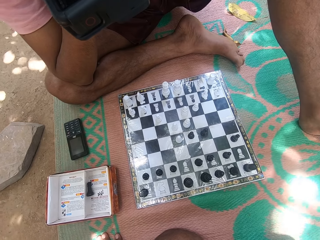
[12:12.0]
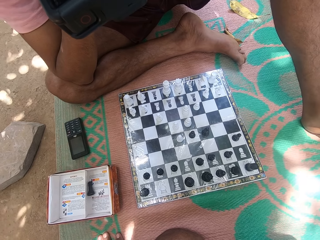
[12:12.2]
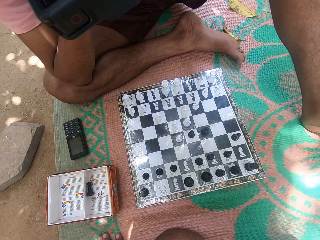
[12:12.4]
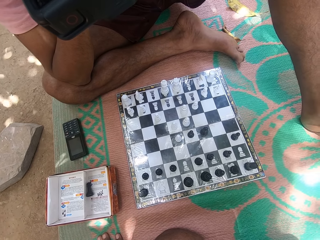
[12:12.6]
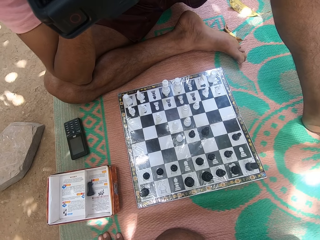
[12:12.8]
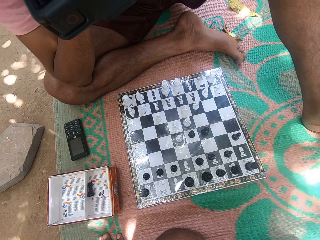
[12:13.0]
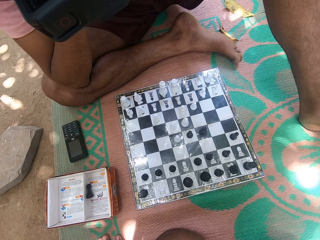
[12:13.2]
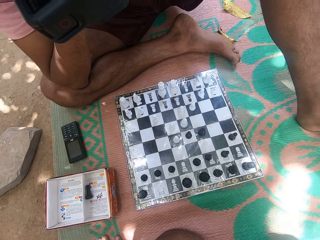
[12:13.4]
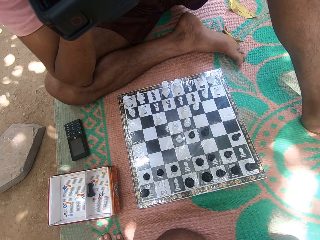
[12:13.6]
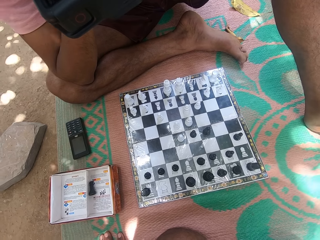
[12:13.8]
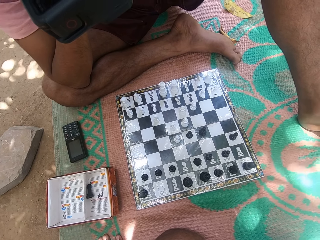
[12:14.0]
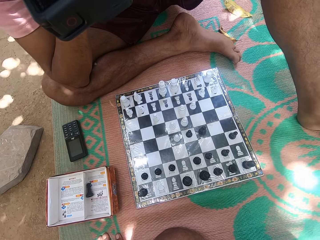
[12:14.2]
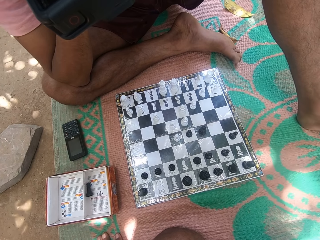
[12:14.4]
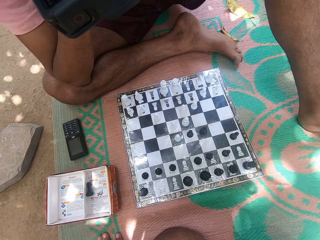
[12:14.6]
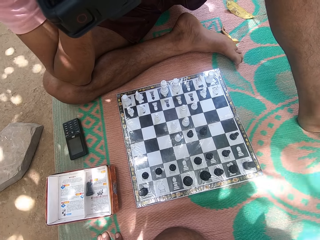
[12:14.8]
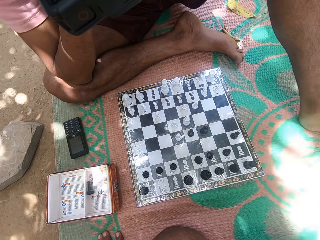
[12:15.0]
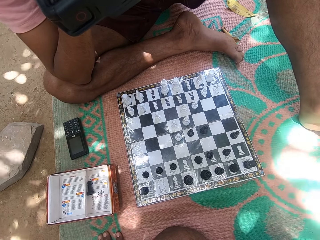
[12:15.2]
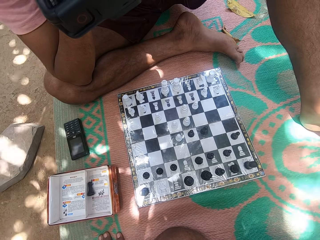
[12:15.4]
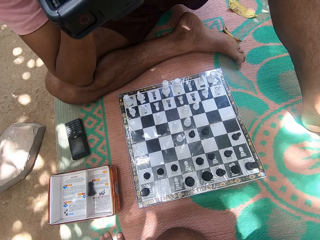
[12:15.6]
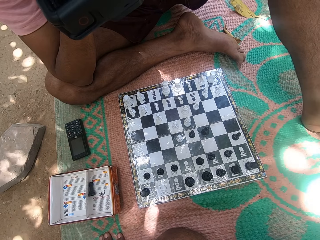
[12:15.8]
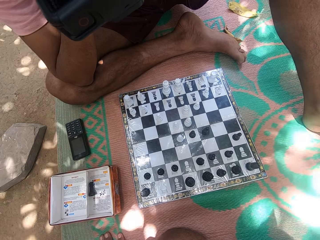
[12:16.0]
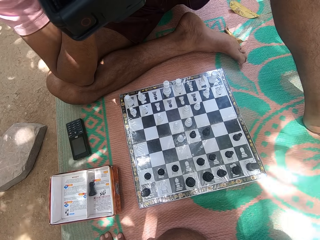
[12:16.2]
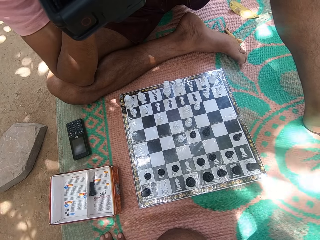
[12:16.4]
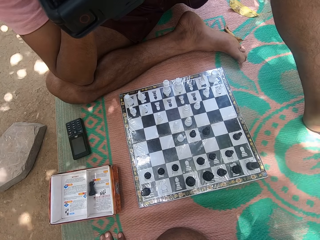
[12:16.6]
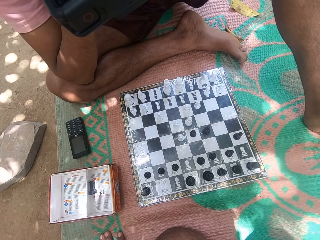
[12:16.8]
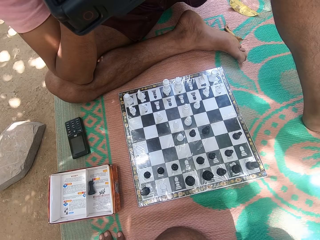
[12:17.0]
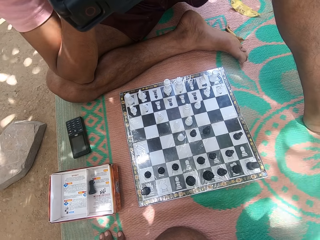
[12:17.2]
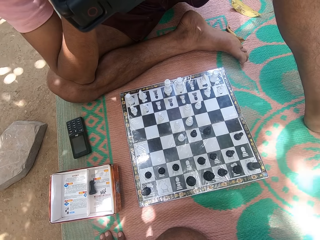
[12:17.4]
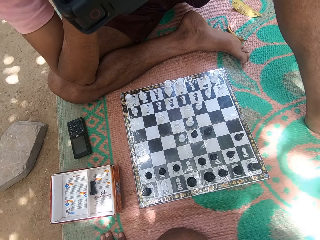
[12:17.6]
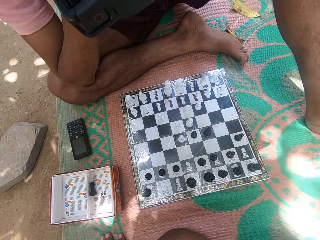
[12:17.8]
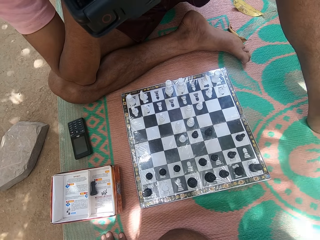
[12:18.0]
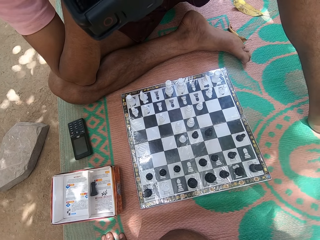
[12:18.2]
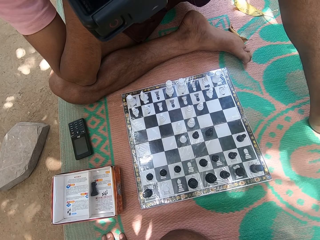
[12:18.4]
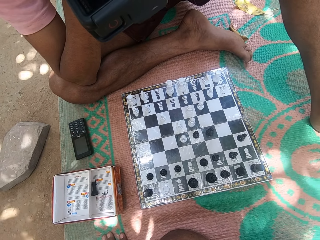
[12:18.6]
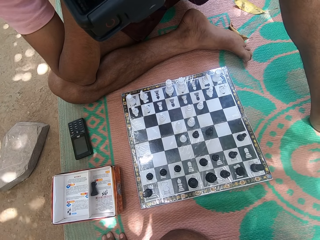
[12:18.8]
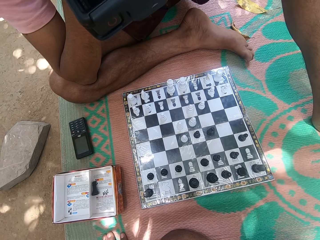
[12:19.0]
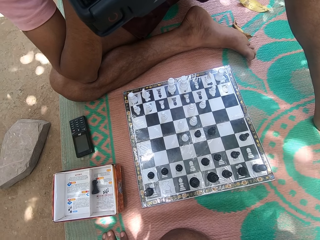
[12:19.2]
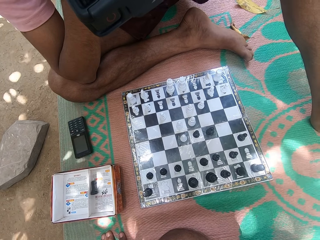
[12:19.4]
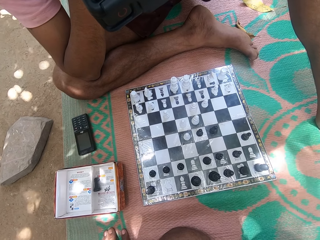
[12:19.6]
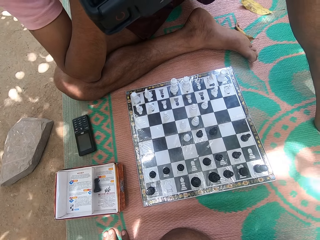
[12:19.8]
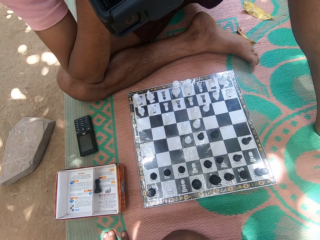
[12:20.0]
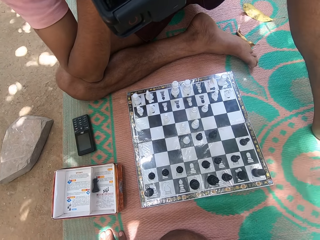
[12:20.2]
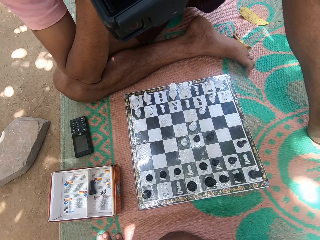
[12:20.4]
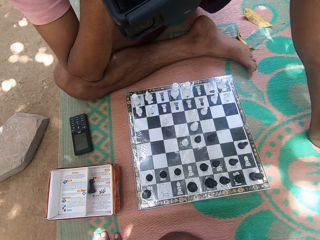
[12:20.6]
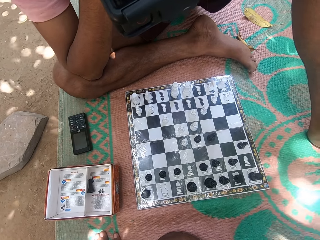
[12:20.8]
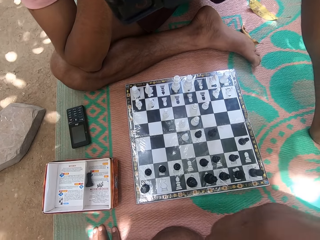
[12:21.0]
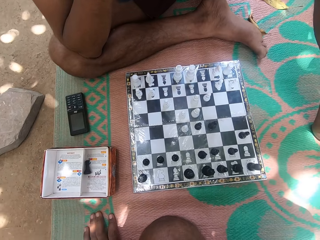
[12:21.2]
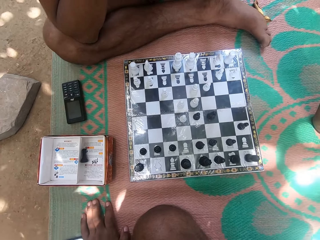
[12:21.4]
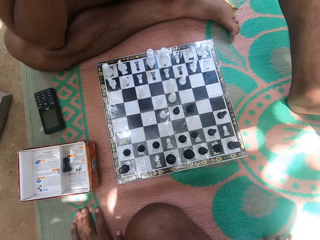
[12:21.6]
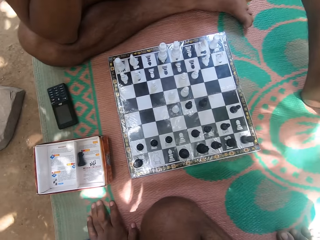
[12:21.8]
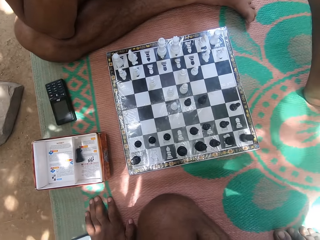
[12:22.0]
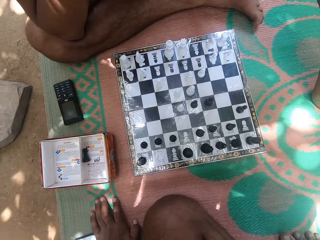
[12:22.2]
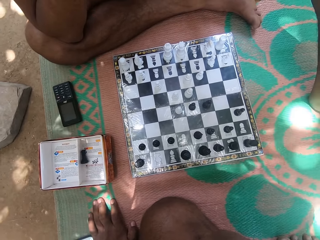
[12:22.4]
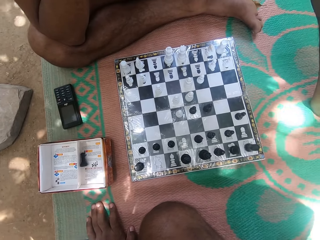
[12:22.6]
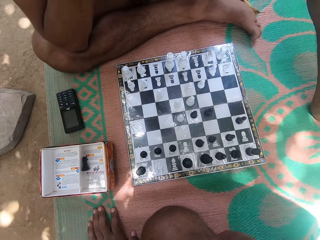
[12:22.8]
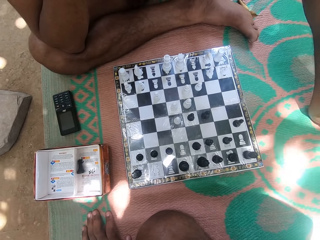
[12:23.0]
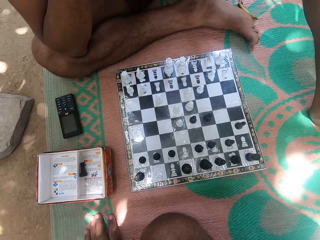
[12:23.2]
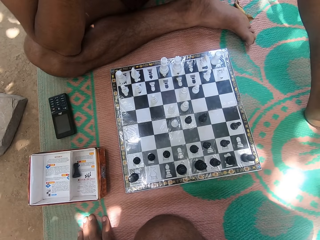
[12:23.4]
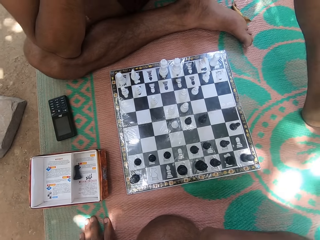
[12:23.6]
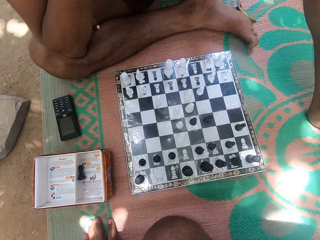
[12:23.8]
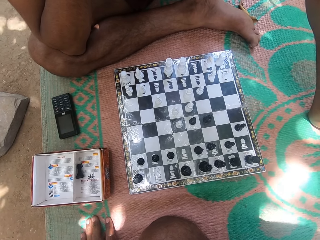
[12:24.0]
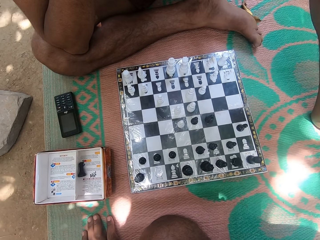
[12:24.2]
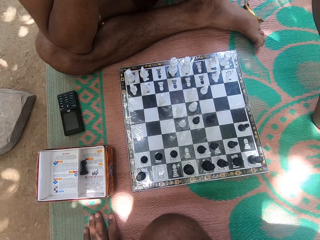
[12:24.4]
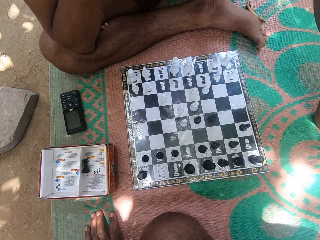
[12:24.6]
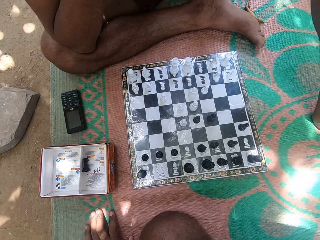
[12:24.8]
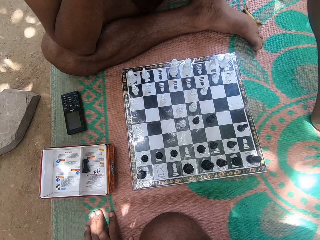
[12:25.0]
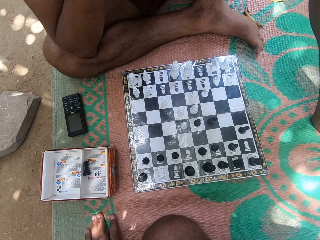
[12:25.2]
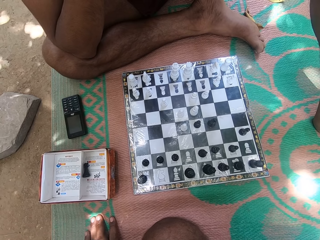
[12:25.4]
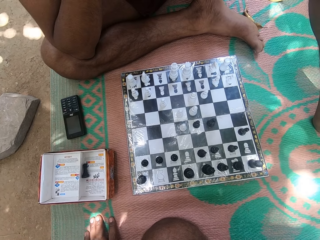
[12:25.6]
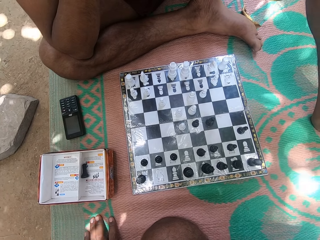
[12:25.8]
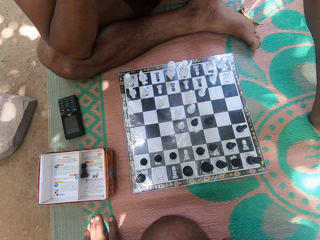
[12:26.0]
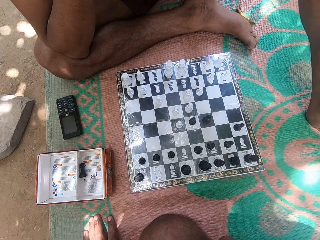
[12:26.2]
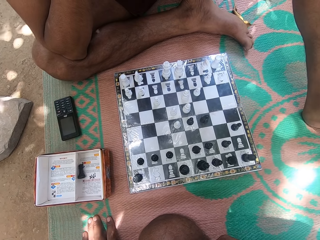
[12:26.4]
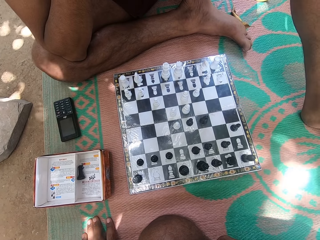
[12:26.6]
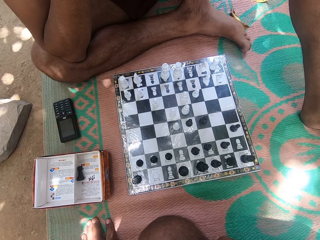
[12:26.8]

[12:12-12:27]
The camera wearer moves the hand. They stare at the chess board.

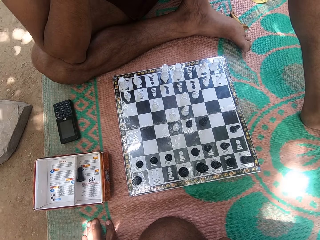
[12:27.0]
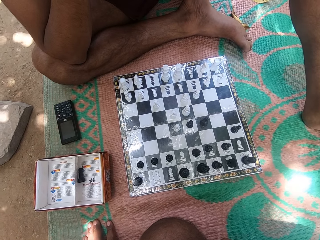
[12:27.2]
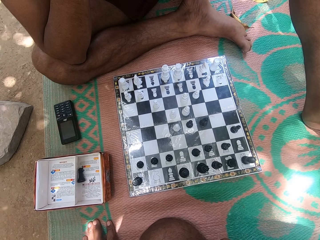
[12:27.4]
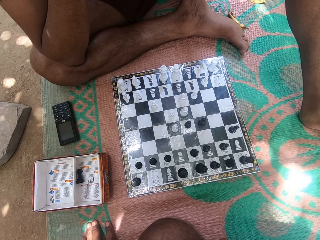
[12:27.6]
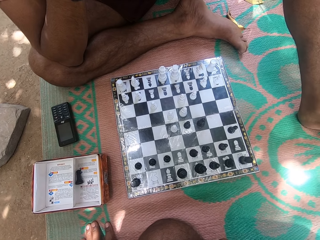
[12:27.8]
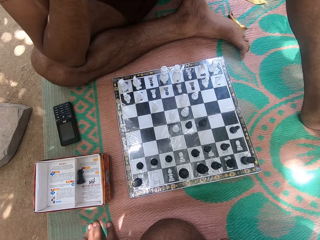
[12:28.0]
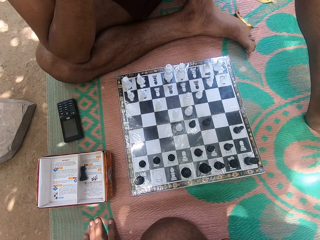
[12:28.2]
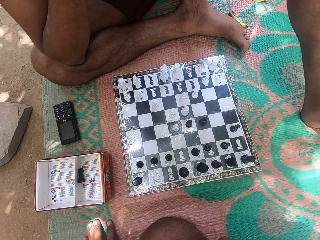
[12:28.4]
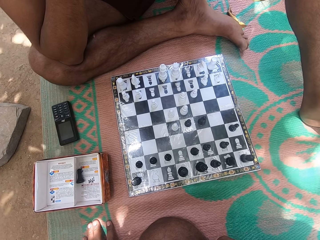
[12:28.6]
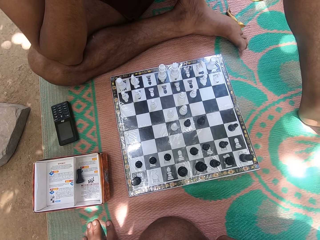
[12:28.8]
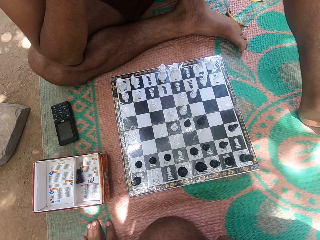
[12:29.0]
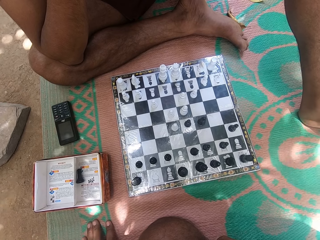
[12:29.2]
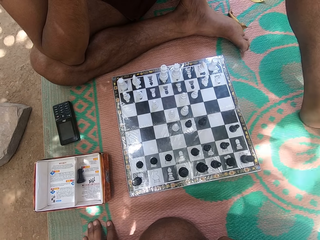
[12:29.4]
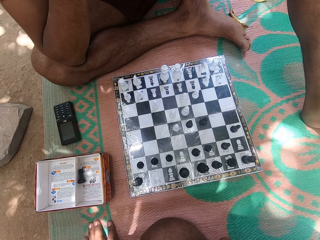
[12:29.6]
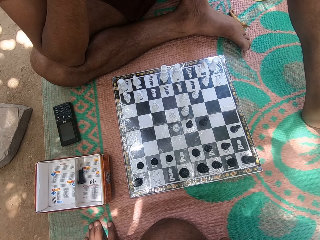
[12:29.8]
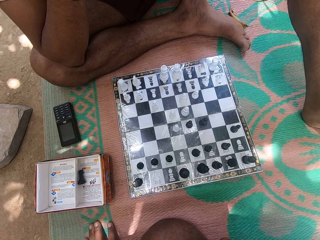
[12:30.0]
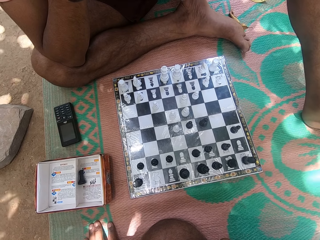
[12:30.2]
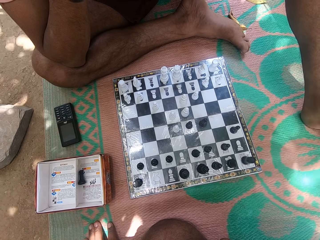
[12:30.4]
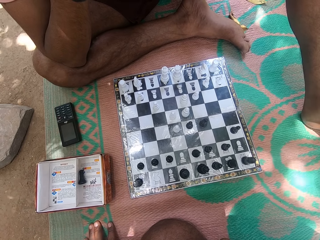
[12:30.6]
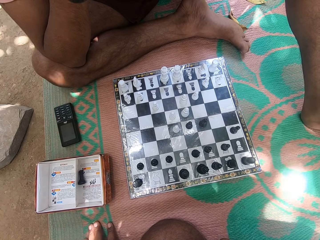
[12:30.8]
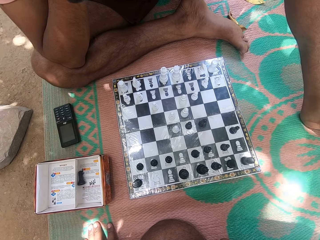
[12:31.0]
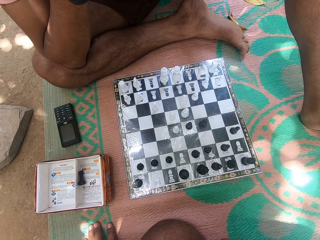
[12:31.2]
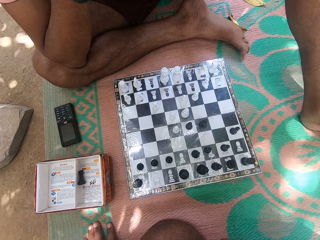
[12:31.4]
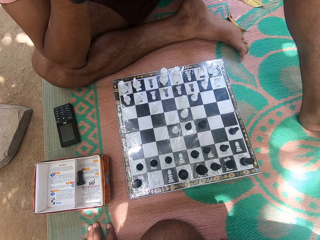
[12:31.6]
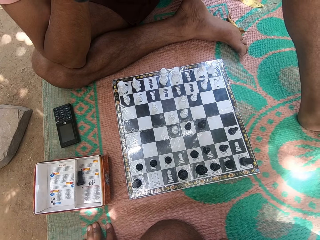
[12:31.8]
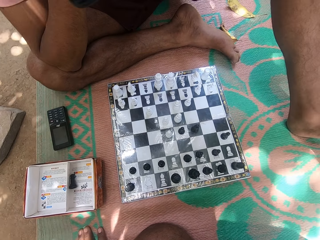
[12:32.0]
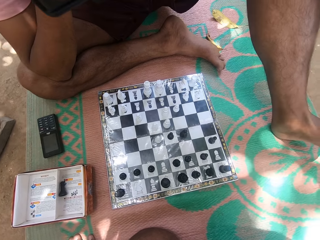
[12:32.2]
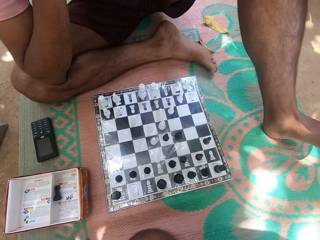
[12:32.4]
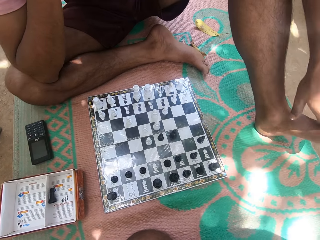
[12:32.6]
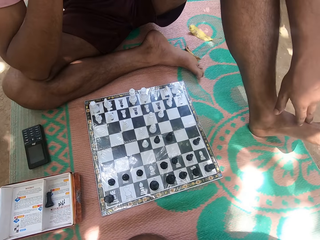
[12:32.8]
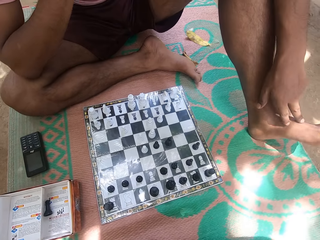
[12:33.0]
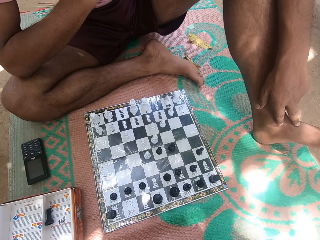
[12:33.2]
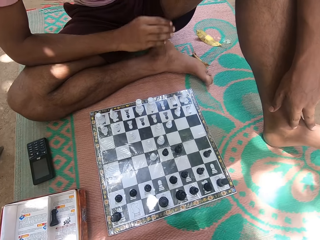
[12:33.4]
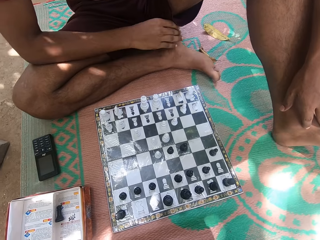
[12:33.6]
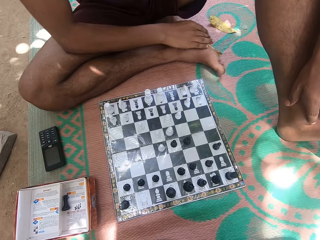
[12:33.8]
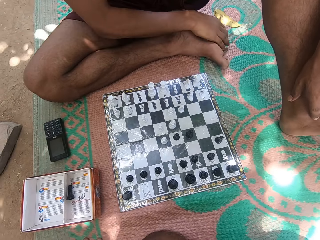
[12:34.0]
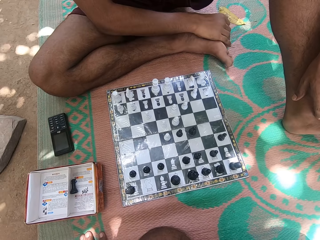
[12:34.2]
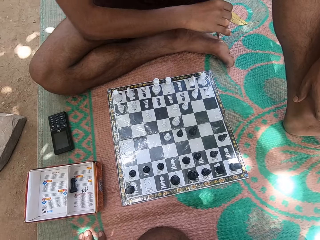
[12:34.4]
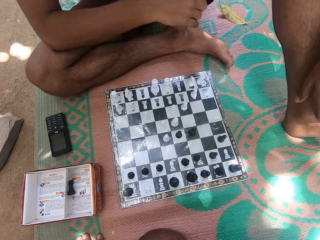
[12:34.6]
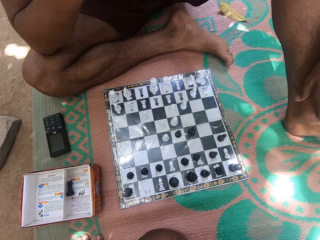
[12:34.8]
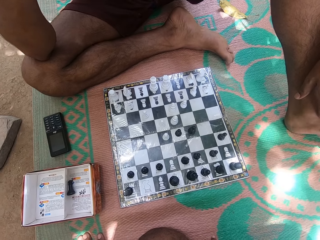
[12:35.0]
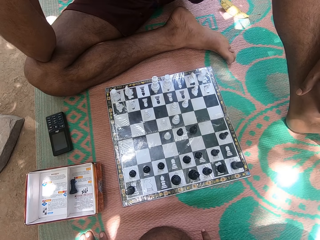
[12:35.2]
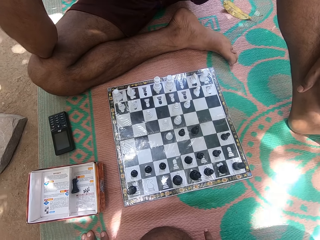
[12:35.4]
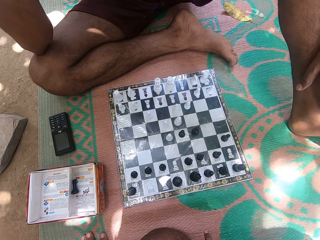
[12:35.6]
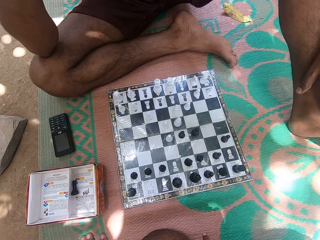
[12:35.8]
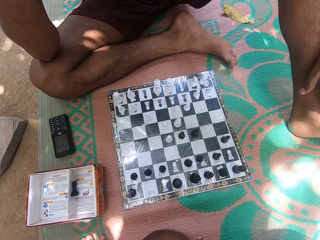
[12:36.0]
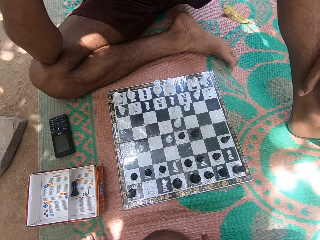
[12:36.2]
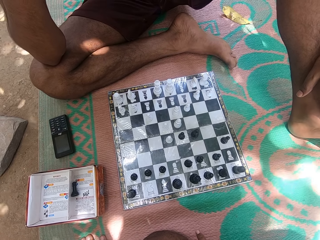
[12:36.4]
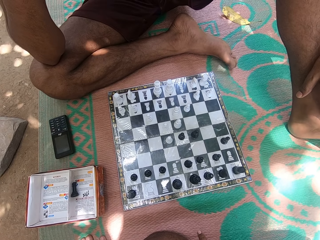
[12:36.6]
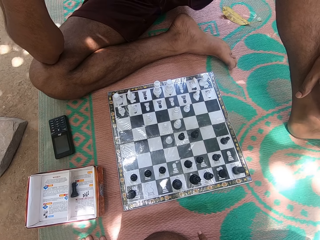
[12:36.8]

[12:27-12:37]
A person moves the hand and stares at the chess board.
